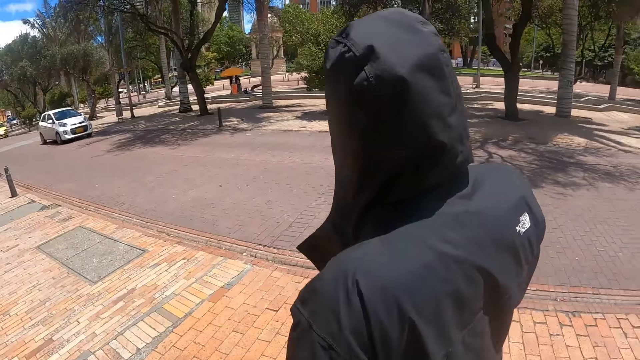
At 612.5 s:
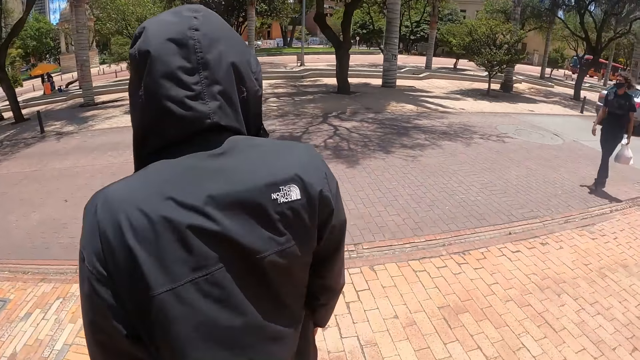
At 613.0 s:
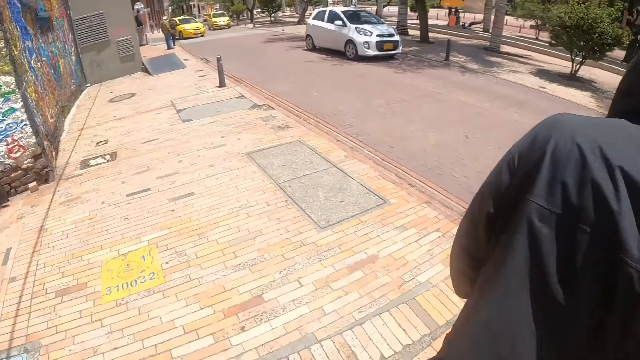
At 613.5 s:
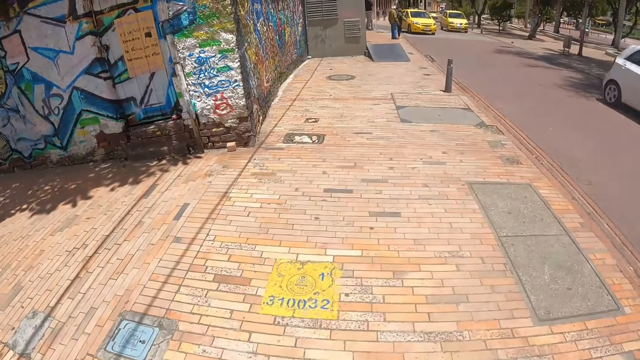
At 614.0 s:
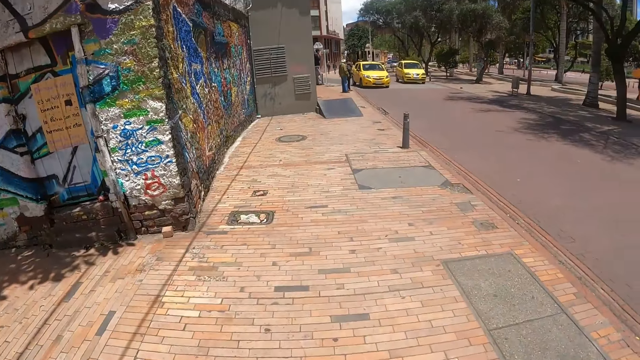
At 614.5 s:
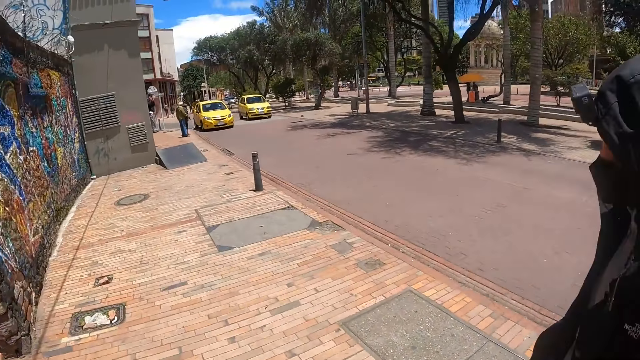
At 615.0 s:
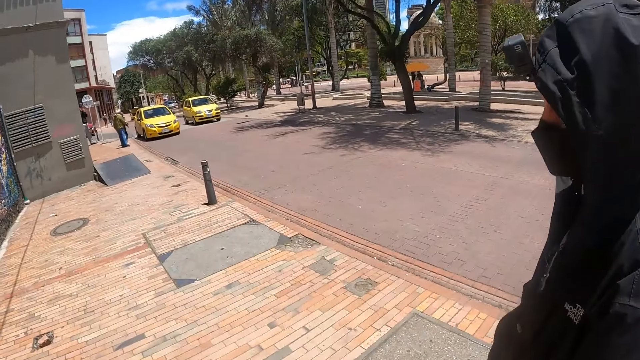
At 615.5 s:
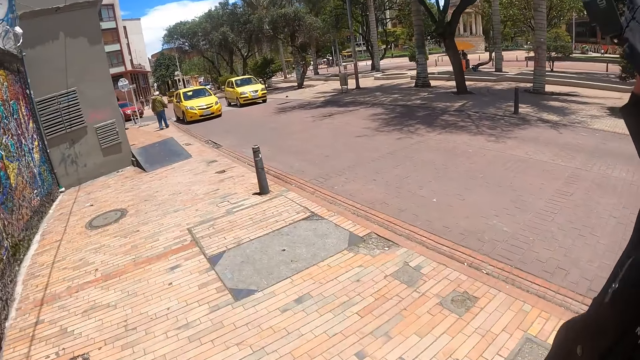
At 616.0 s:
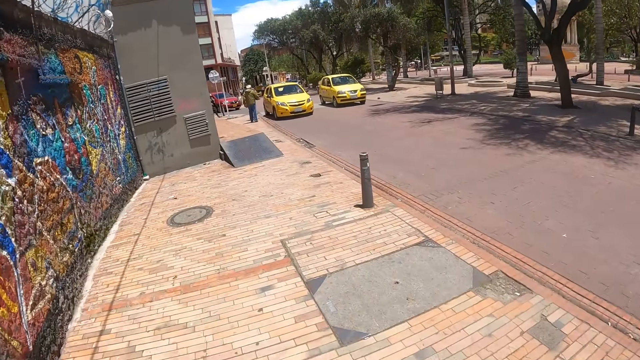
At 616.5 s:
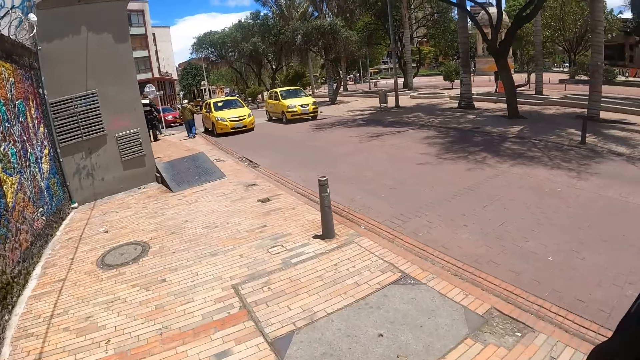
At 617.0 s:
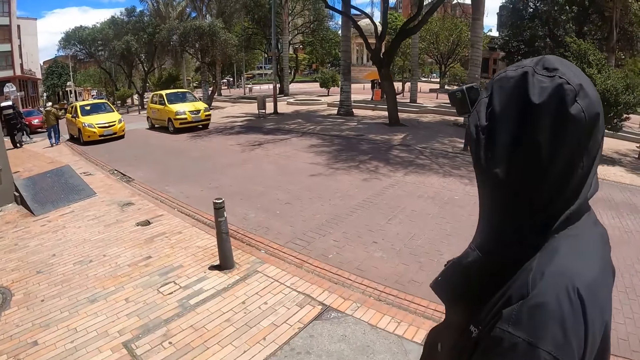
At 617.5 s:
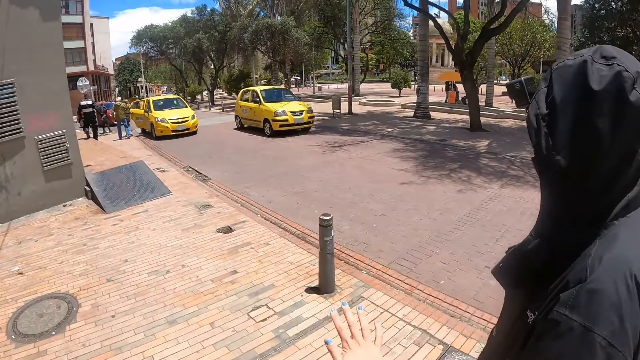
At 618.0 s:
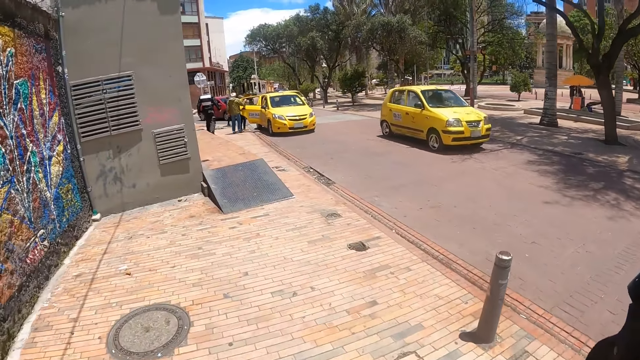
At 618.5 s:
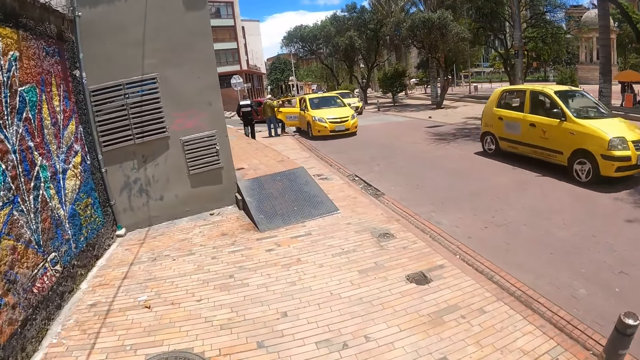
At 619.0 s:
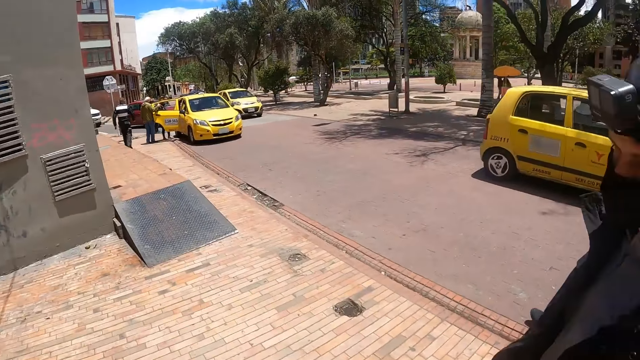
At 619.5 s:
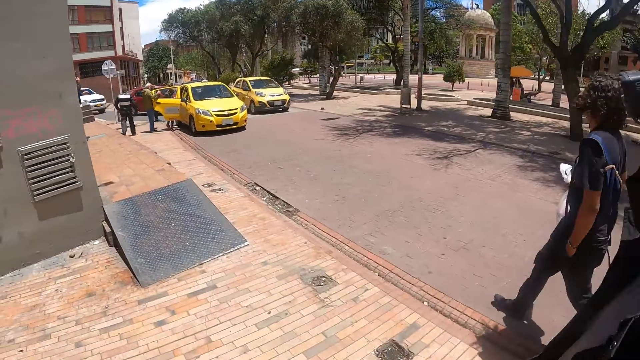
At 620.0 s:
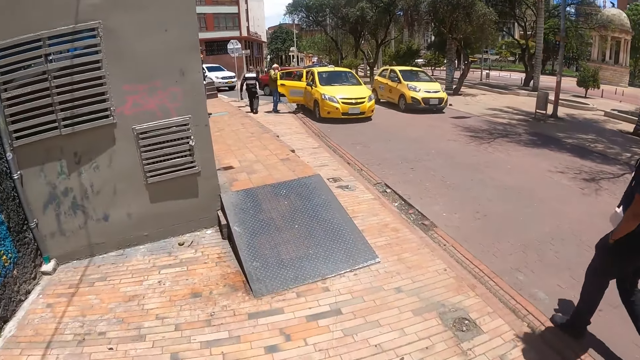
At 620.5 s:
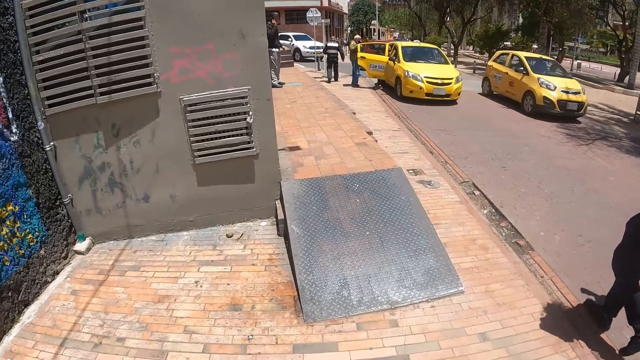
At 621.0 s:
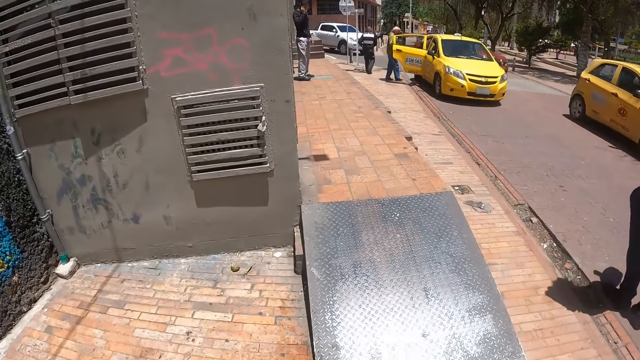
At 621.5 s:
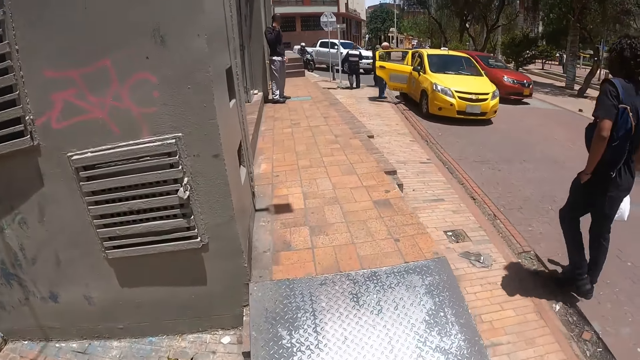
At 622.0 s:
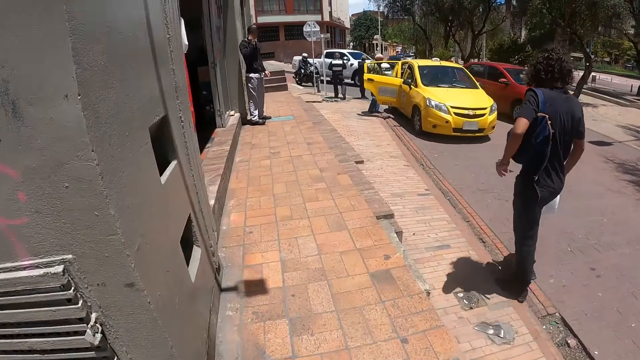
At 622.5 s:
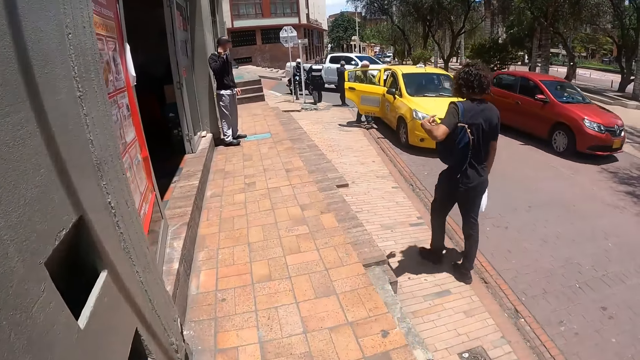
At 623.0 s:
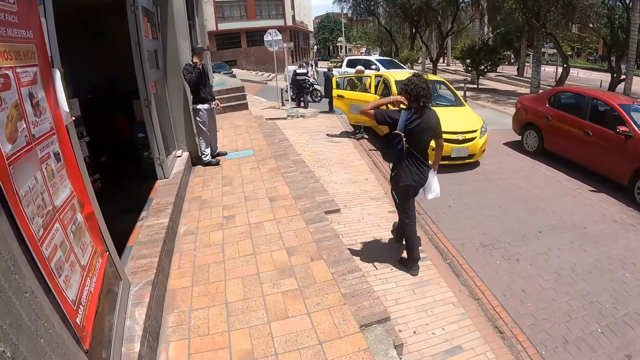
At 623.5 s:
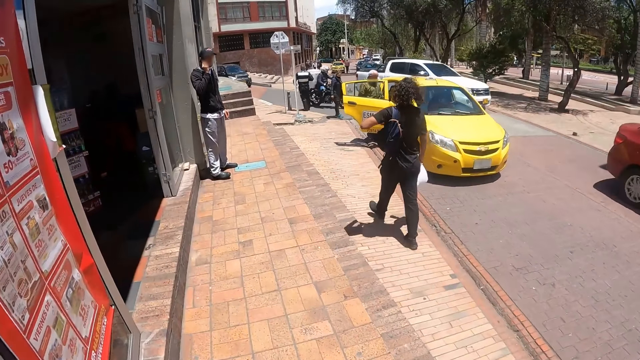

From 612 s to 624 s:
The camera wearer crosses the road. A person crosses the road and walks on the sidewalk. The camera wearer walks on the sidewalk.

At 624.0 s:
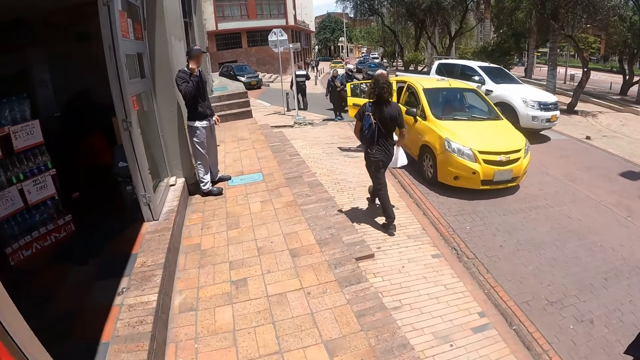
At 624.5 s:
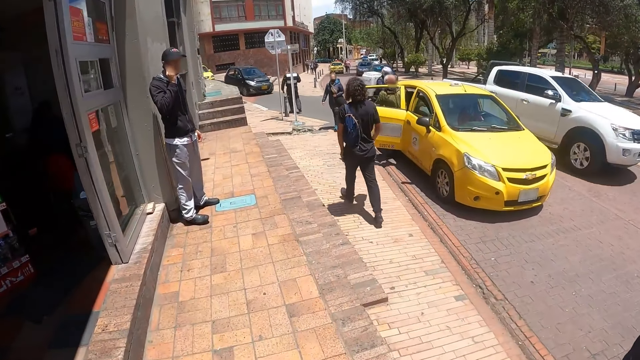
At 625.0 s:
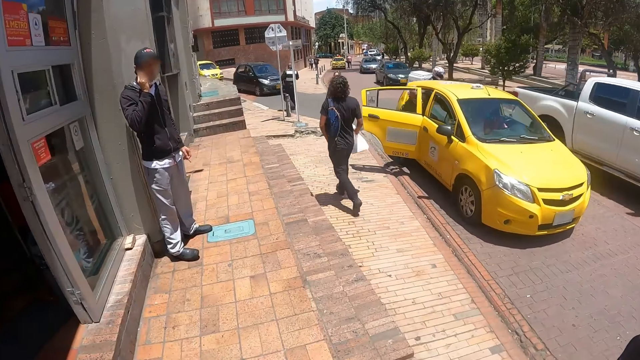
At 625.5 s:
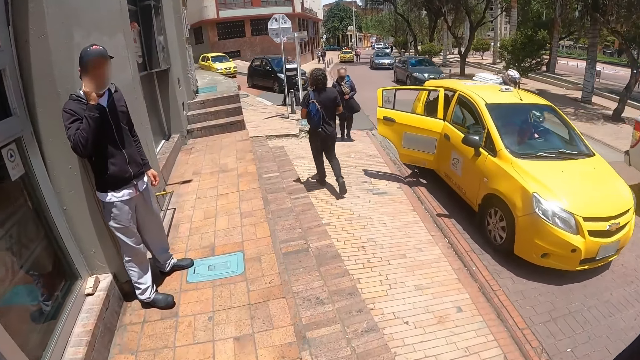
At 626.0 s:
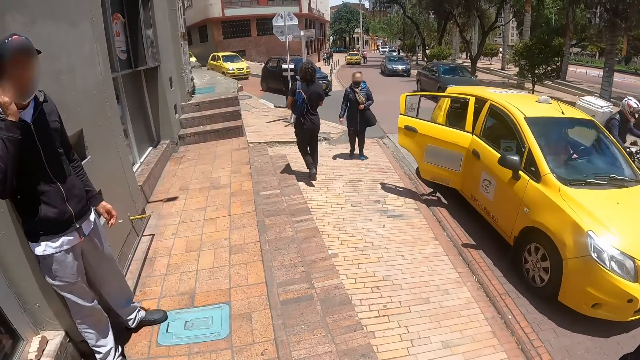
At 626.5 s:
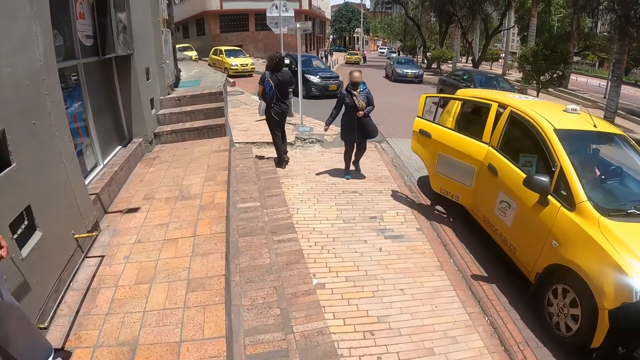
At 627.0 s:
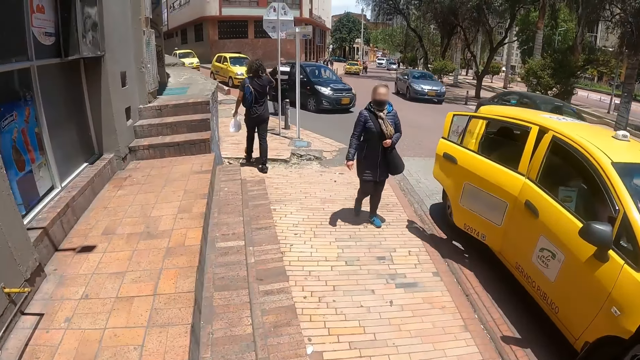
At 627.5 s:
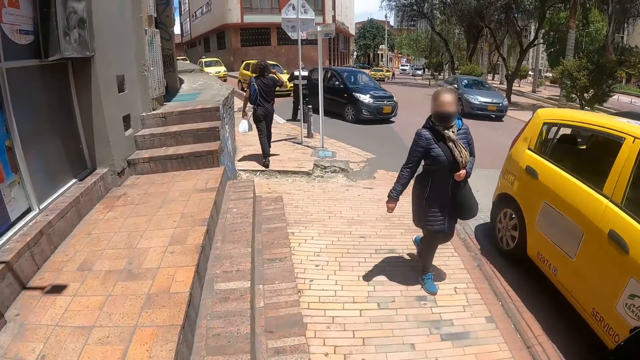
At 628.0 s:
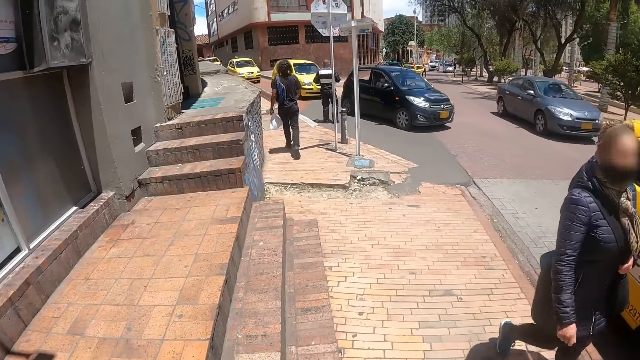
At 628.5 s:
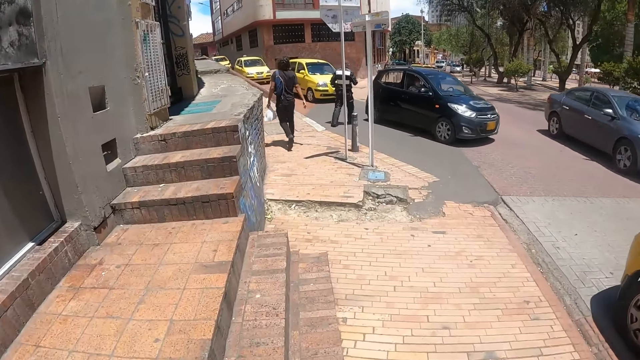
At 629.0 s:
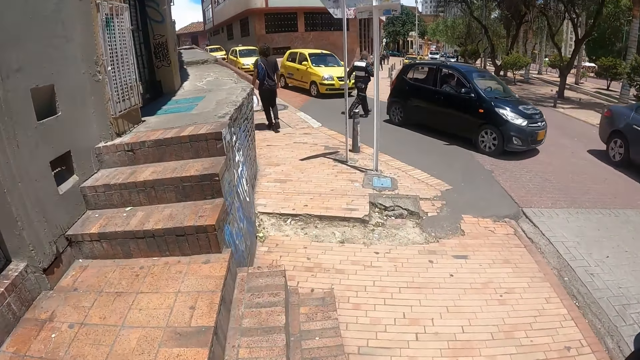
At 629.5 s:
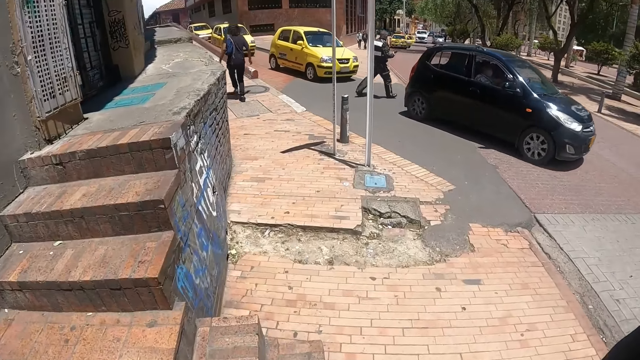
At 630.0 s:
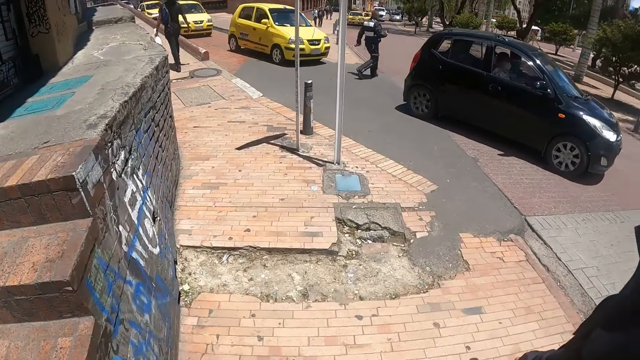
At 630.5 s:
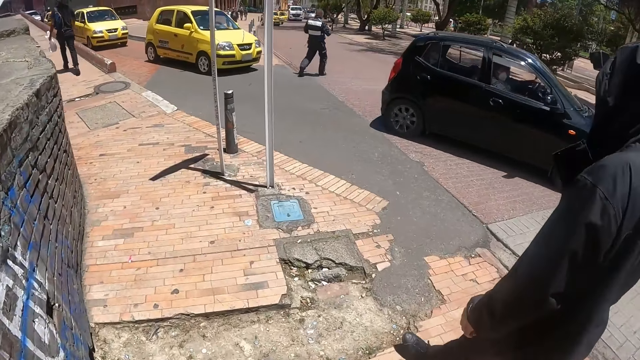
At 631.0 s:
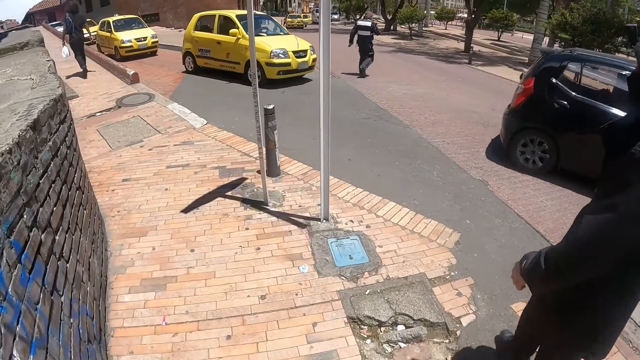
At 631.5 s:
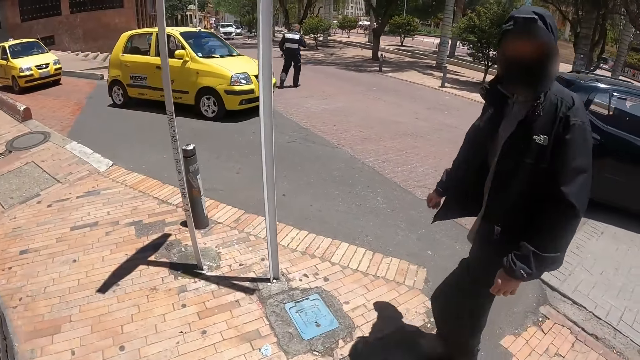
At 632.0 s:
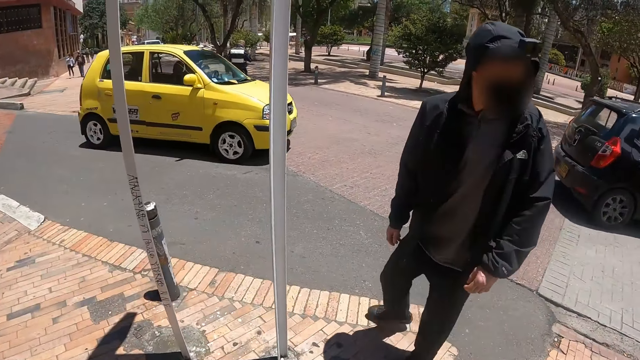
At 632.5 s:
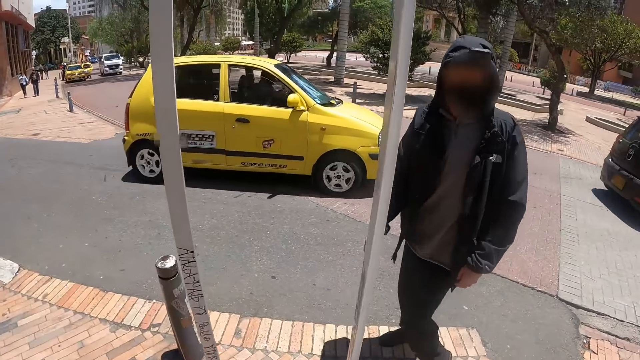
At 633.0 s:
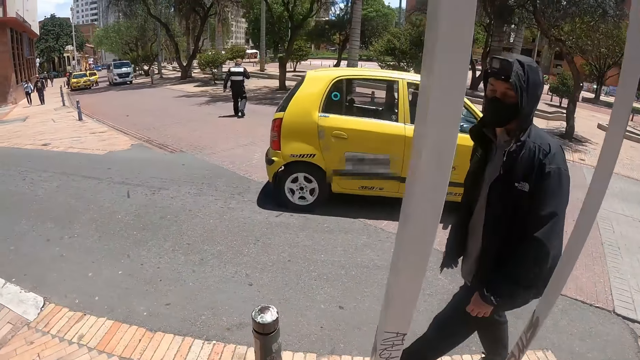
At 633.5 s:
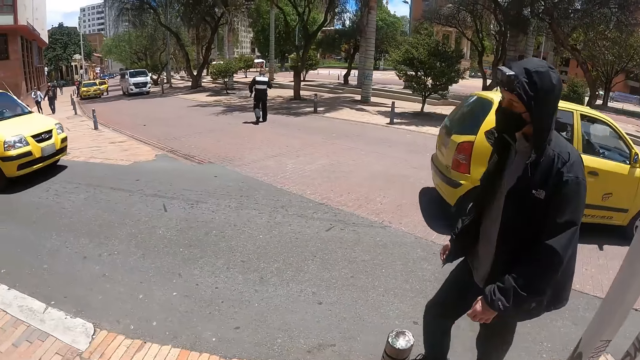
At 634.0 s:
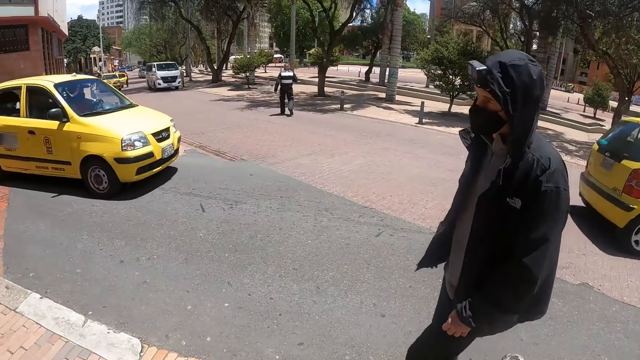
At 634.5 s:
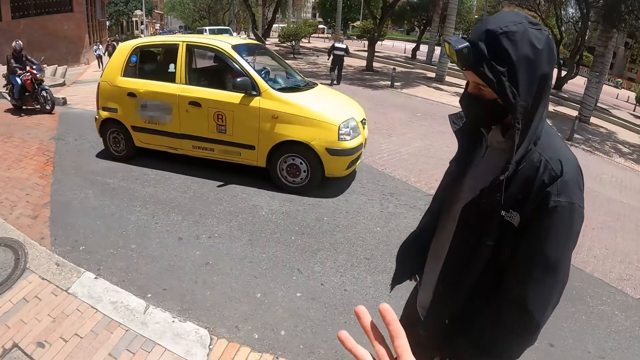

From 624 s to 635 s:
The camera wearer walks on the sidewalk and looks at a person. The person walks on the sidewalk and gestures to the camera wearer. The camera wearer talks to the person.
